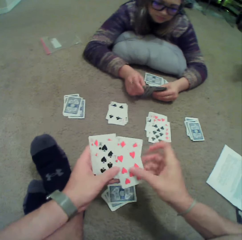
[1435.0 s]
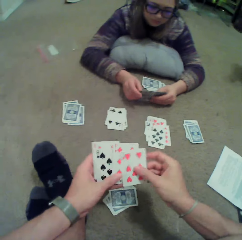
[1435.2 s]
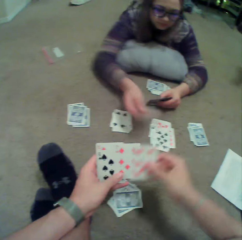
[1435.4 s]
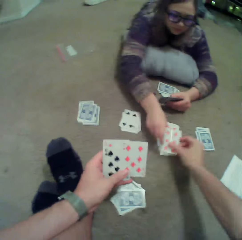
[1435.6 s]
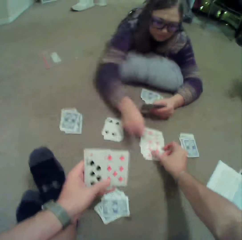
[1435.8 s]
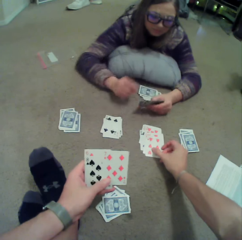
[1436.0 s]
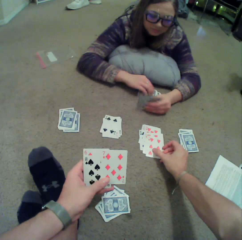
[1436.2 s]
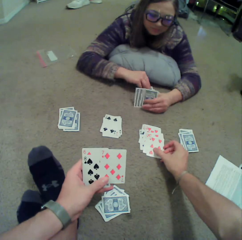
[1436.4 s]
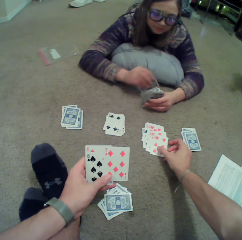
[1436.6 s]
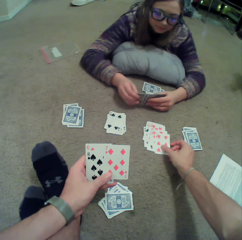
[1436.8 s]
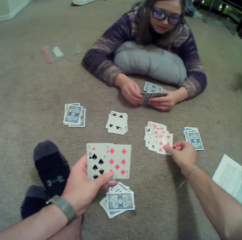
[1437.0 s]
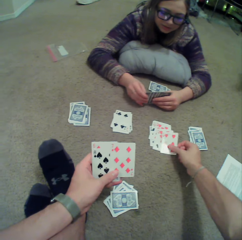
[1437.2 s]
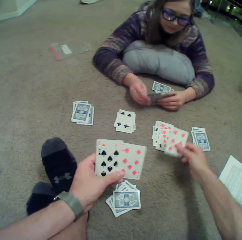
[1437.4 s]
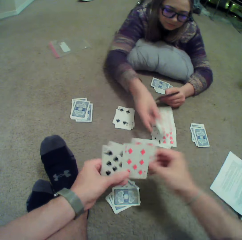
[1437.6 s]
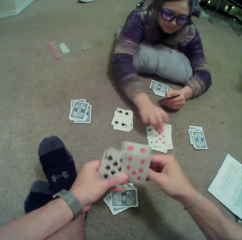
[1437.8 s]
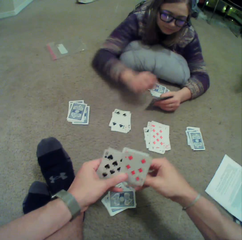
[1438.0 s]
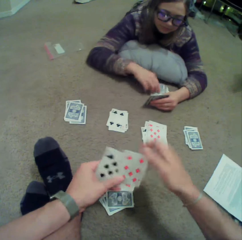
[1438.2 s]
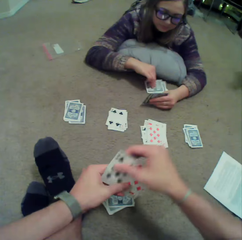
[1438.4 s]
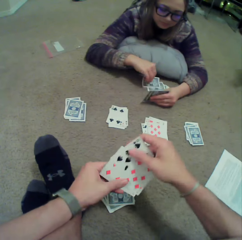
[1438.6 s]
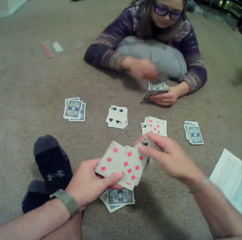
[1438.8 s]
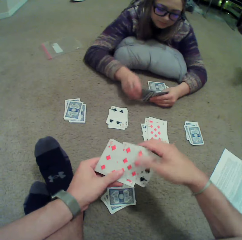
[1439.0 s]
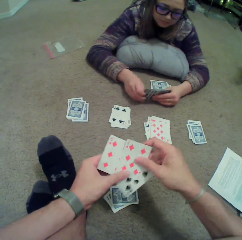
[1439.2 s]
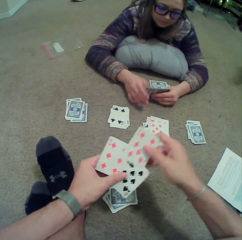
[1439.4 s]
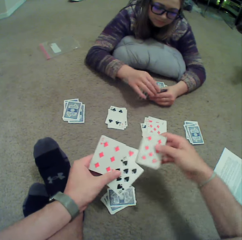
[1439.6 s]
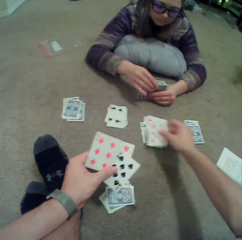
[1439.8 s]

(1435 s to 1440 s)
A person puts a card on the floor. The camera wearer picks up a card on the floor. The person puts a card on the floor.

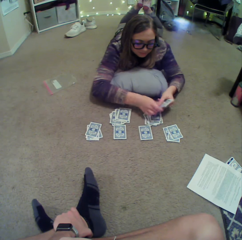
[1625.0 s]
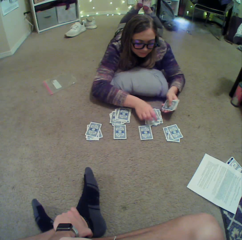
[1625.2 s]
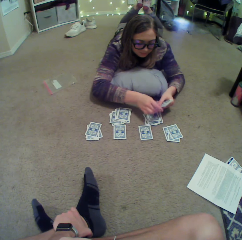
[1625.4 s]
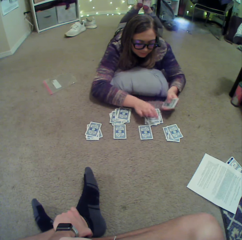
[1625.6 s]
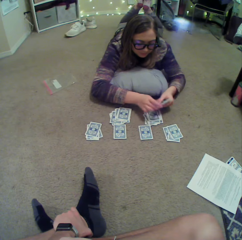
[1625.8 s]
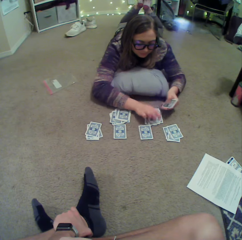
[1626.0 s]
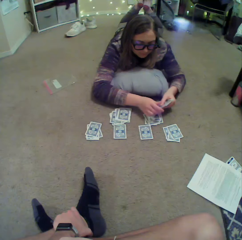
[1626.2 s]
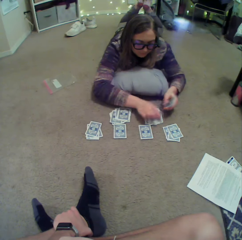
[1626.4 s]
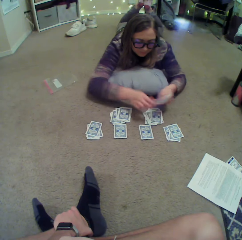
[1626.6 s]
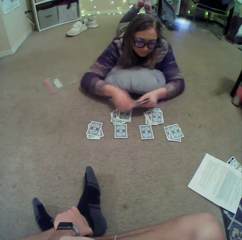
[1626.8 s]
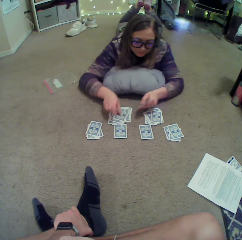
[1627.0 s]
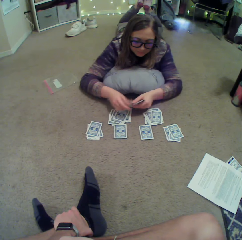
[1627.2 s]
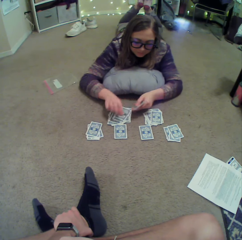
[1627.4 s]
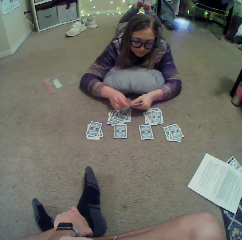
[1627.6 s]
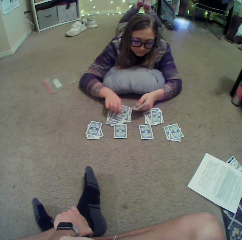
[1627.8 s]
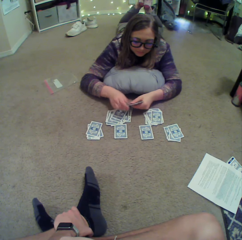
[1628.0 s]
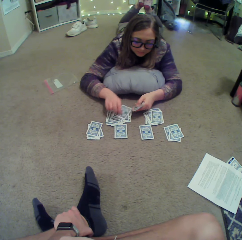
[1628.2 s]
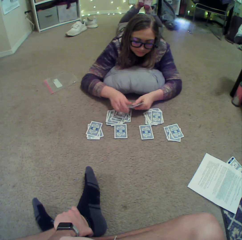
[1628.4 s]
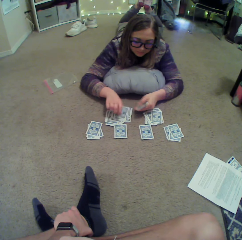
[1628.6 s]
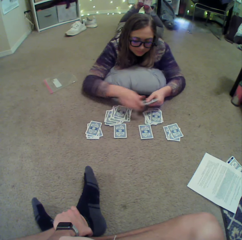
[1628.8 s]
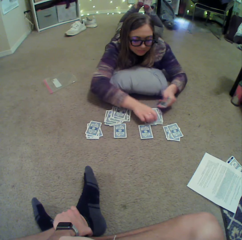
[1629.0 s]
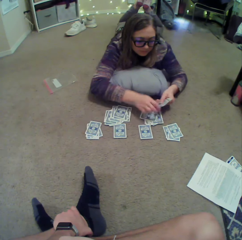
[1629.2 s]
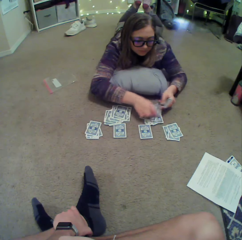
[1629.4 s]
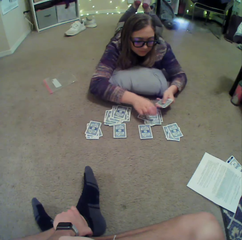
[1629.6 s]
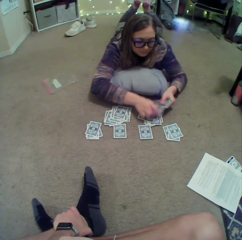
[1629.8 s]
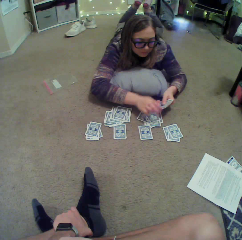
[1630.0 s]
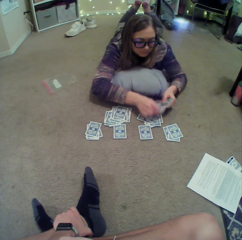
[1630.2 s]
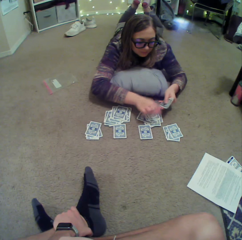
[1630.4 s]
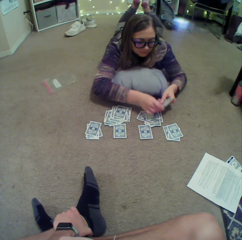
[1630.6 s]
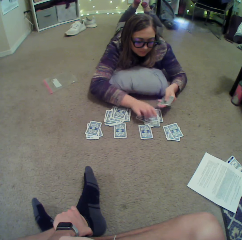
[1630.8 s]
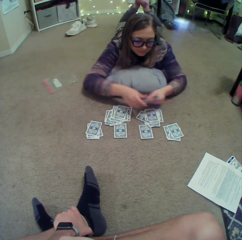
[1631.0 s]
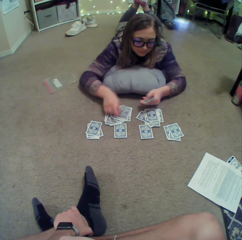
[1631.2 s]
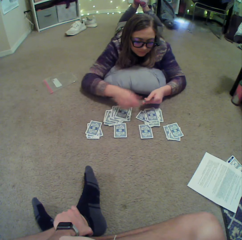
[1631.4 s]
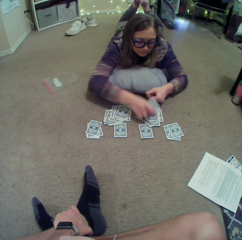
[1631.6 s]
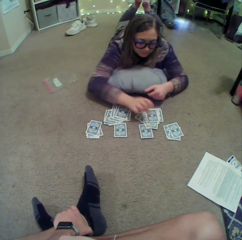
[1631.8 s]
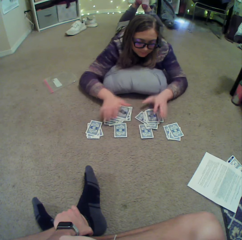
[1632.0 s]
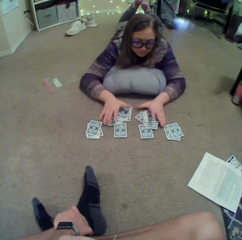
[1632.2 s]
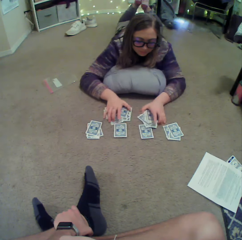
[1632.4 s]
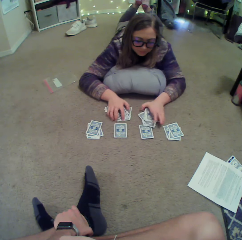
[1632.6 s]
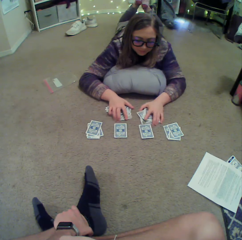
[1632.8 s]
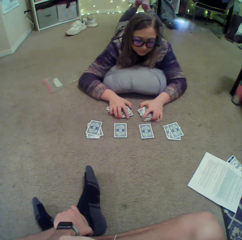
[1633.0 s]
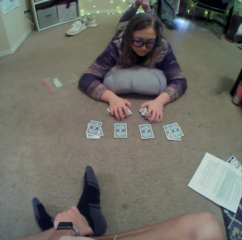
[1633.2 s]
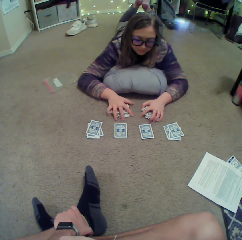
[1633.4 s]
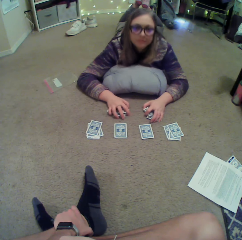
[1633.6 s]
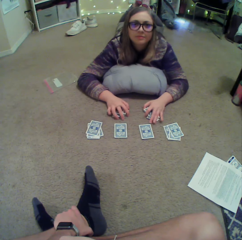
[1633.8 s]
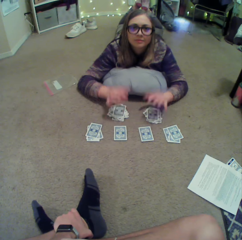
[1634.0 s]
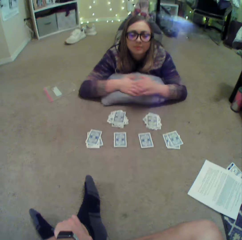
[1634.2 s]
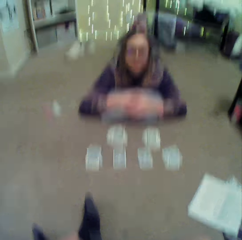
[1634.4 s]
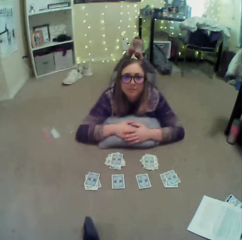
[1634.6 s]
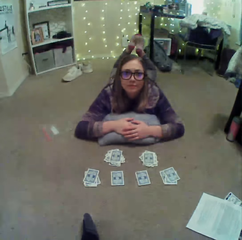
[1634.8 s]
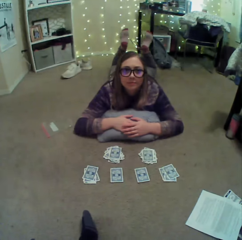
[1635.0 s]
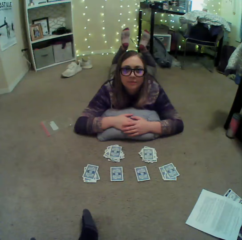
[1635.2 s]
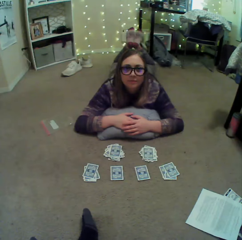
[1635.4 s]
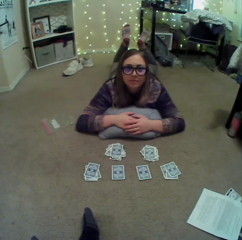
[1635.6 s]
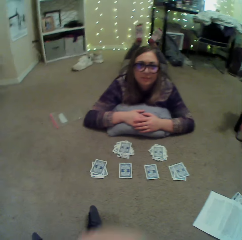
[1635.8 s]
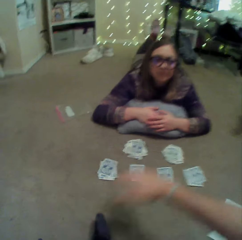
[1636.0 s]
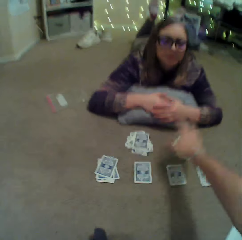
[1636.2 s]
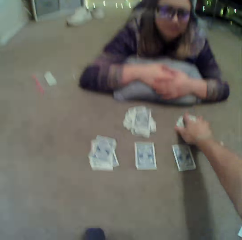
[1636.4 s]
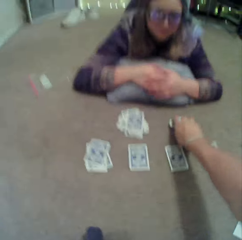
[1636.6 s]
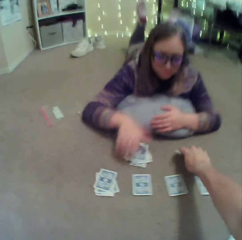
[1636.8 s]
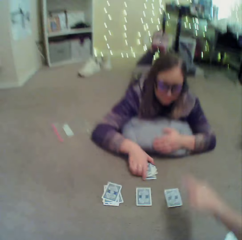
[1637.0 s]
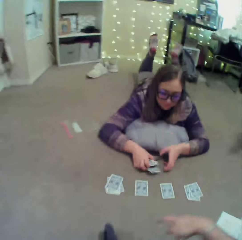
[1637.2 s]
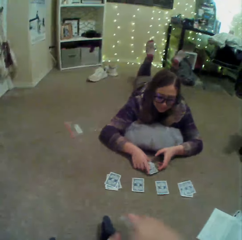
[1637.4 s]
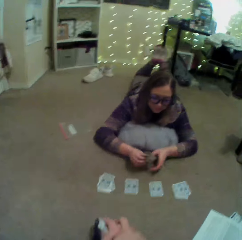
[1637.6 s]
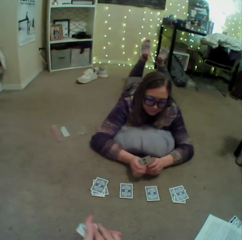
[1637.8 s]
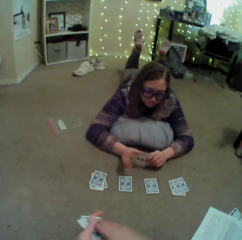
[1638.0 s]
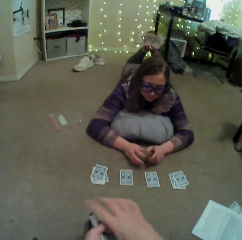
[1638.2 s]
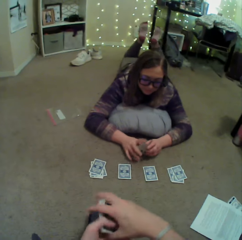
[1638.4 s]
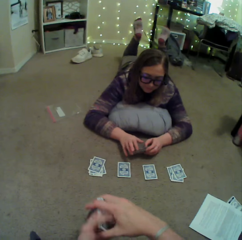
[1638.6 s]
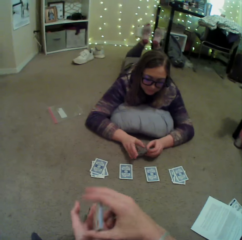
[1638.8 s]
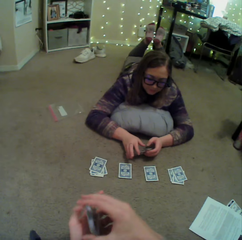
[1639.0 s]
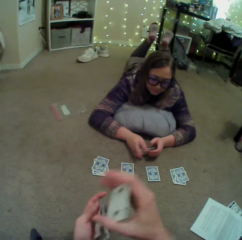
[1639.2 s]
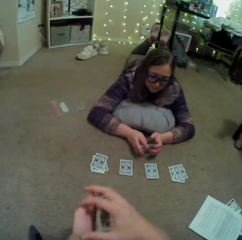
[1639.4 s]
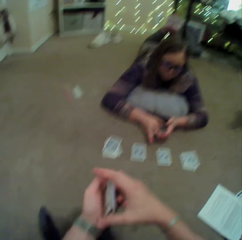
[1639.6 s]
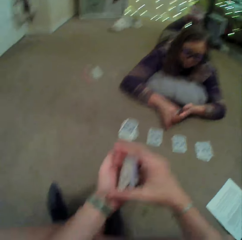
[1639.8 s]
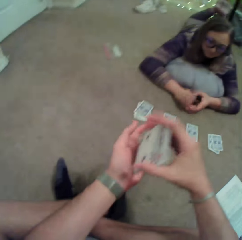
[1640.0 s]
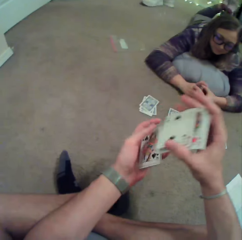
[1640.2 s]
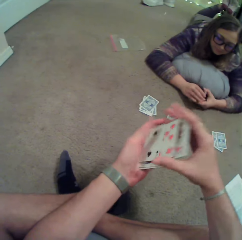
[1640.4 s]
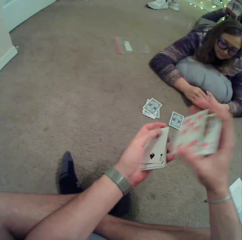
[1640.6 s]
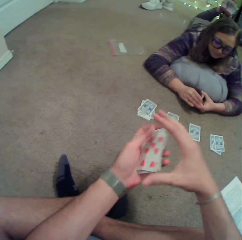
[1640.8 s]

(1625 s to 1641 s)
A person puts cards on the floor. The person picks up the cards on the floor, touches the cards, and converses with the camera wearer. The camera wearer picks up the cards on the floor. The person picks up the cards on the floor. The camera wearer arranges the cards in their hands.

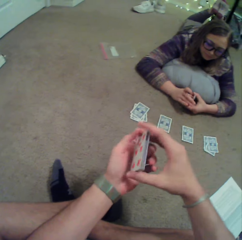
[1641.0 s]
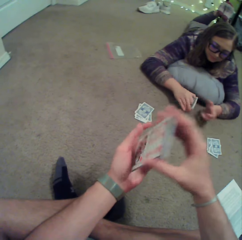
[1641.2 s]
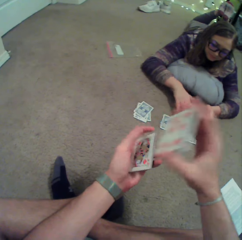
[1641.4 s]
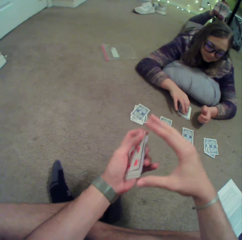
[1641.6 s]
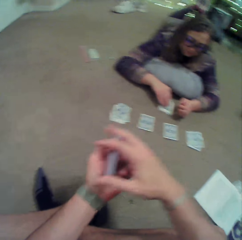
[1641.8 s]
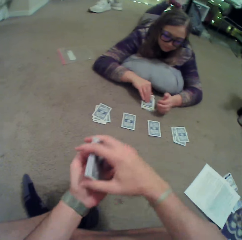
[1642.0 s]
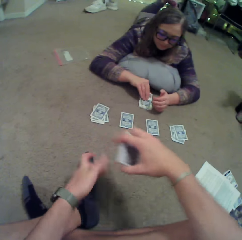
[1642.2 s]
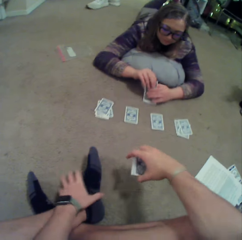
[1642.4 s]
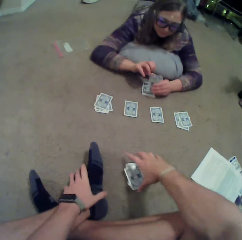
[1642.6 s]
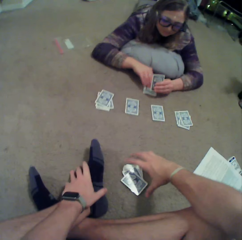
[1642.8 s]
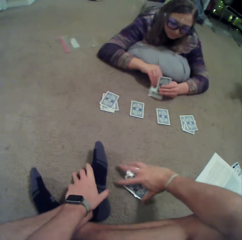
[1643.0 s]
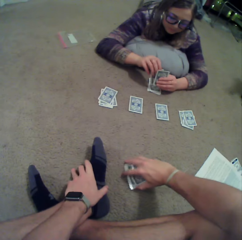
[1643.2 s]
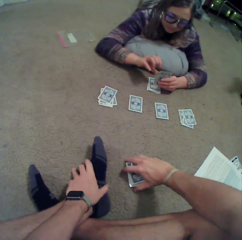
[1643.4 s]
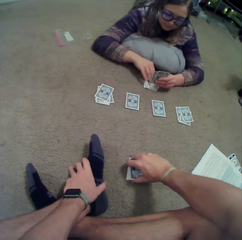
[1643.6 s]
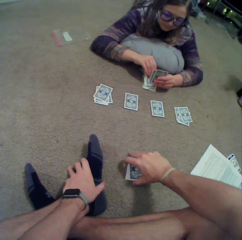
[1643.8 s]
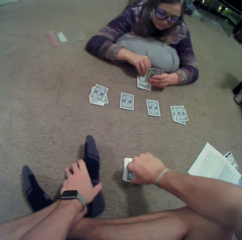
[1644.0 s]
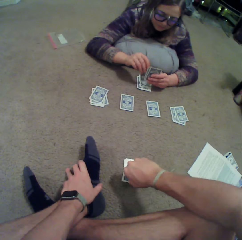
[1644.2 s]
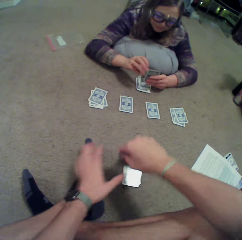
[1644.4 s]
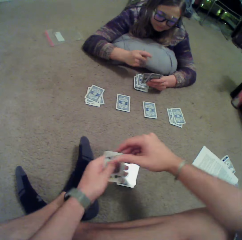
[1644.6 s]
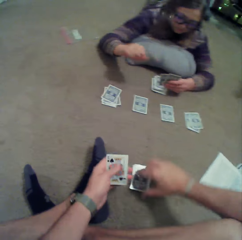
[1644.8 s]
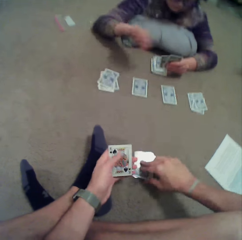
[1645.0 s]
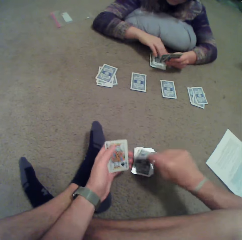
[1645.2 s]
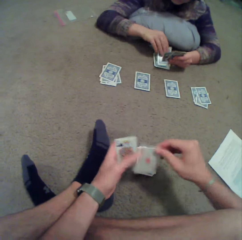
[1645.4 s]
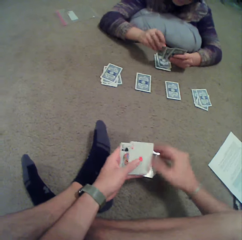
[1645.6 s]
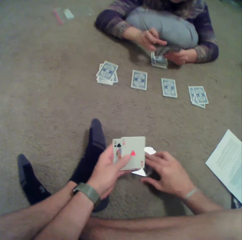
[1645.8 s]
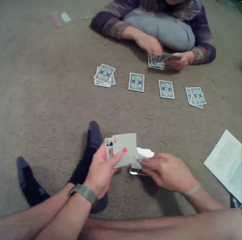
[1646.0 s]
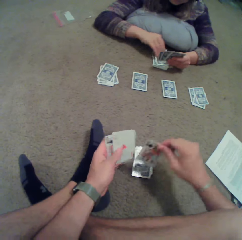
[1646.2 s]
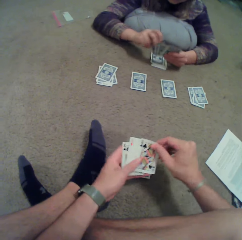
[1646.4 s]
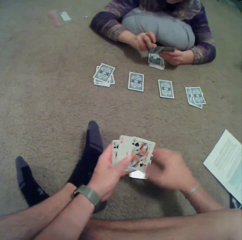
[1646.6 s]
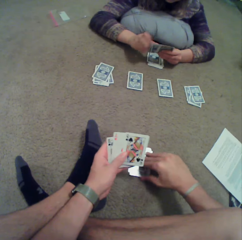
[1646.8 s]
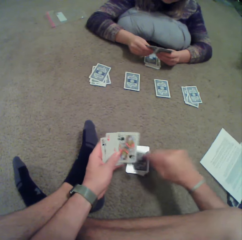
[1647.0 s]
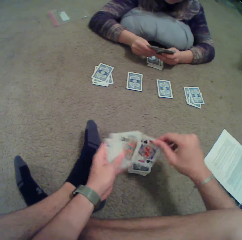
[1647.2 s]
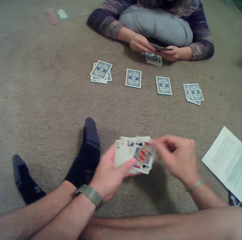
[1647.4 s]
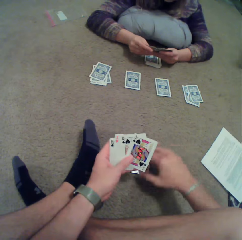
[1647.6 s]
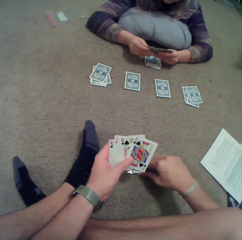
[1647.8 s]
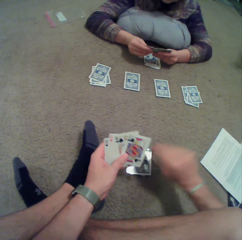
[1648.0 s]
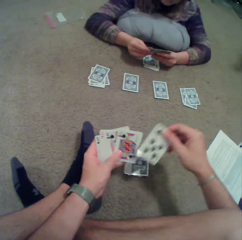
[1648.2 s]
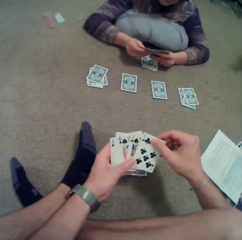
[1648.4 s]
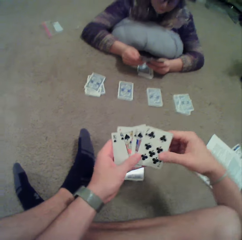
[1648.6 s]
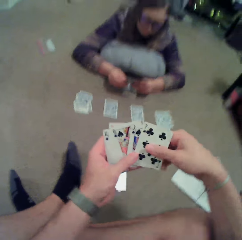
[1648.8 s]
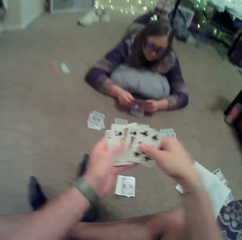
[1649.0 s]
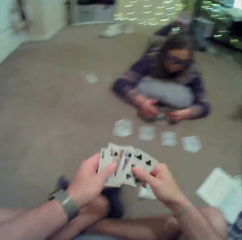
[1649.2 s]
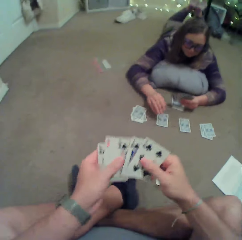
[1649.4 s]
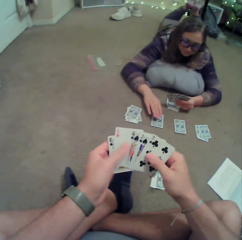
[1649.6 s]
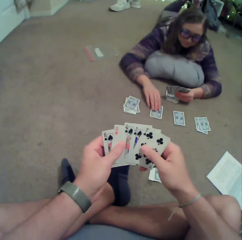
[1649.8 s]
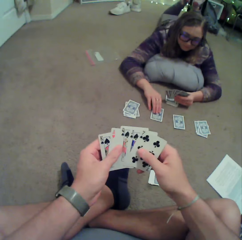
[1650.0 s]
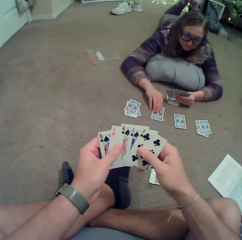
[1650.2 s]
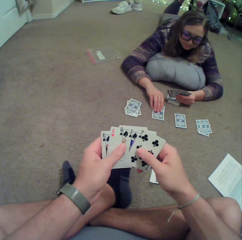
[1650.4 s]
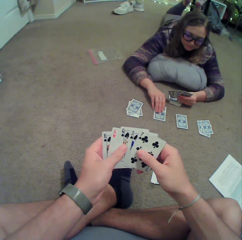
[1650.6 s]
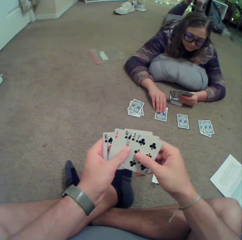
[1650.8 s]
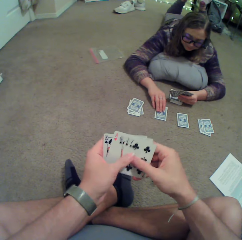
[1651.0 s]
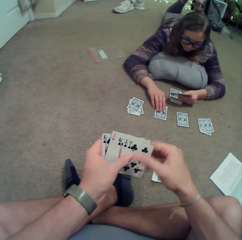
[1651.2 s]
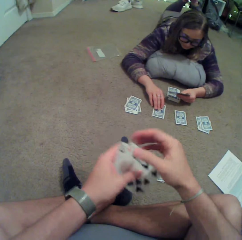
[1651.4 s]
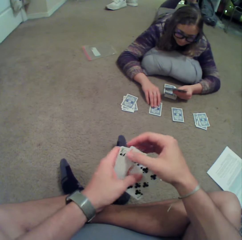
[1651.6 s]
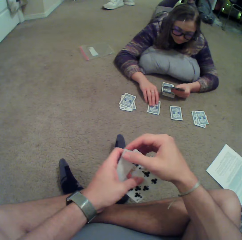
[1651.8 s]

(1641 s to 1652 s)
The camera wearer plays with the cards. A person puts cards on the floor, picks up cards on the floor. The camera wearer puts cards on the floor. They pick up a card on the floor repeatedly. They arrange the cards in hand. The person touches a card on the floor.
